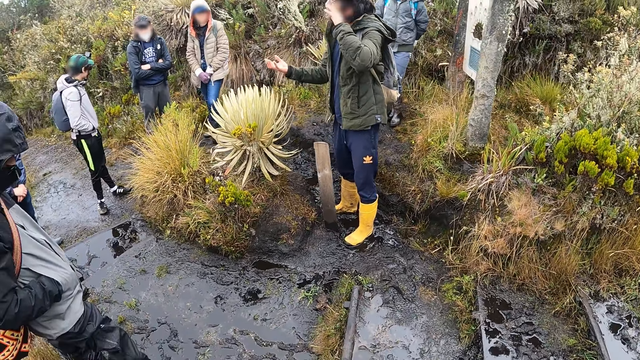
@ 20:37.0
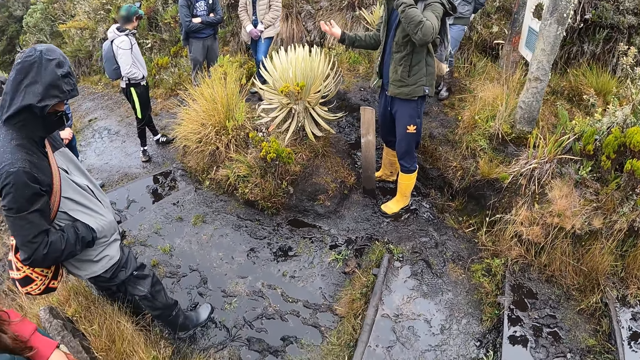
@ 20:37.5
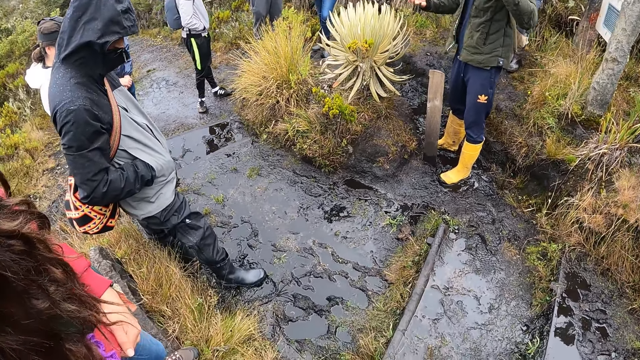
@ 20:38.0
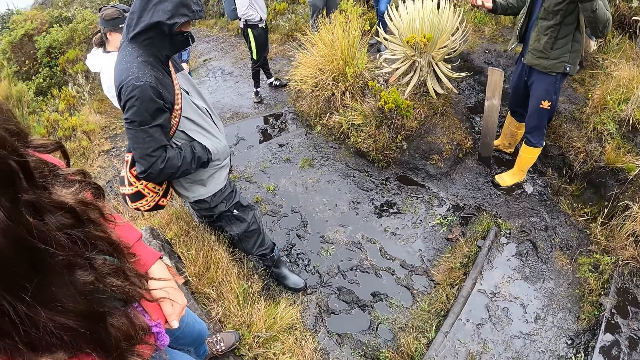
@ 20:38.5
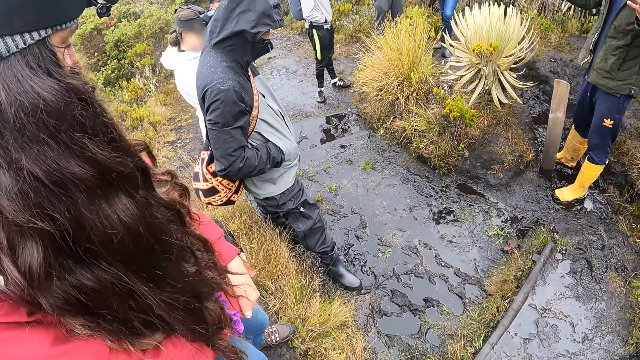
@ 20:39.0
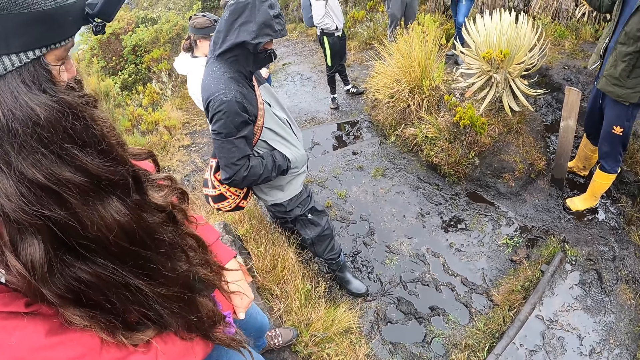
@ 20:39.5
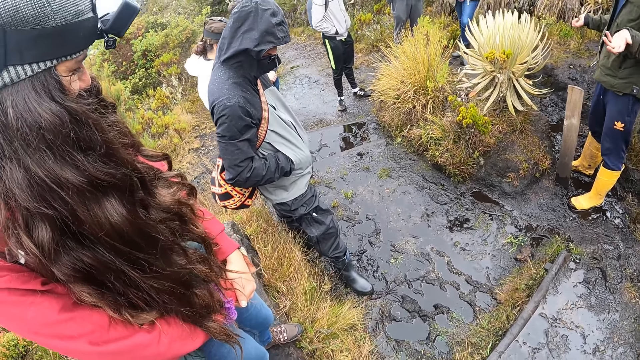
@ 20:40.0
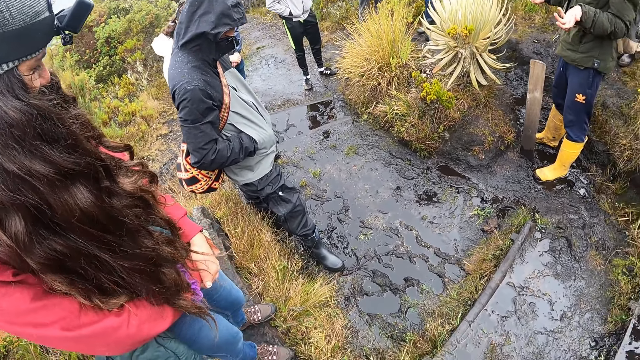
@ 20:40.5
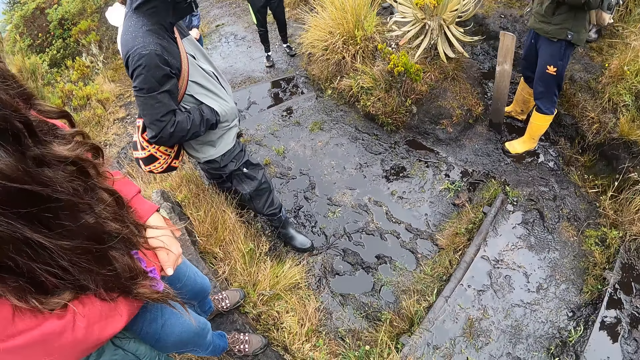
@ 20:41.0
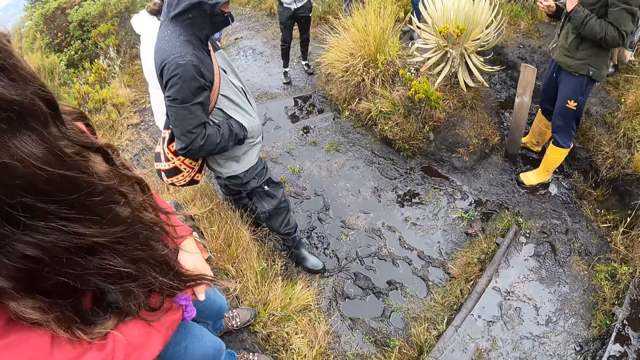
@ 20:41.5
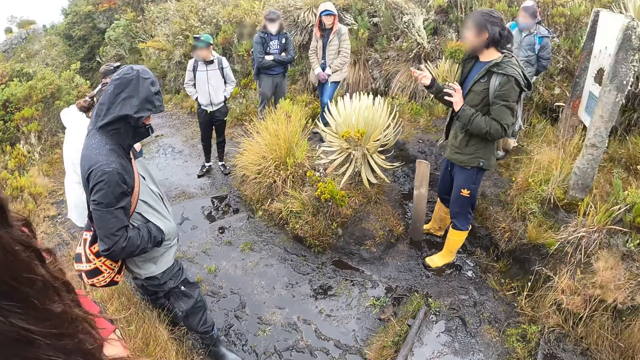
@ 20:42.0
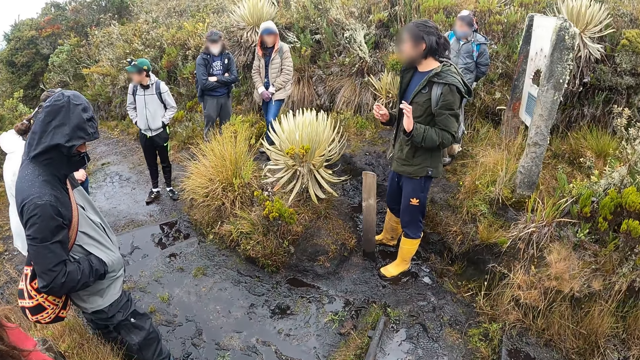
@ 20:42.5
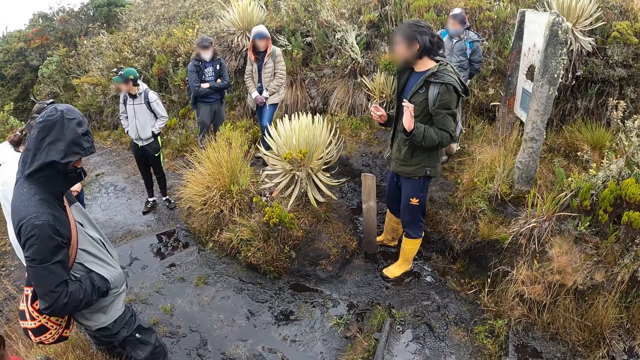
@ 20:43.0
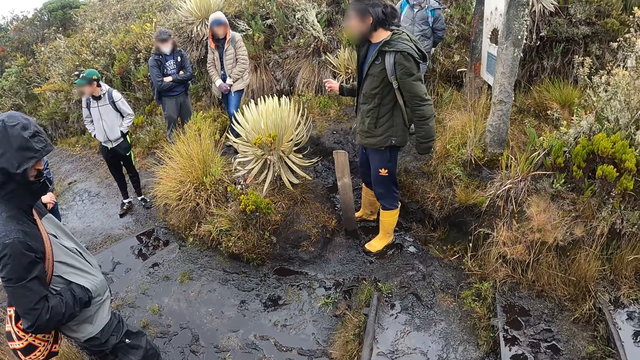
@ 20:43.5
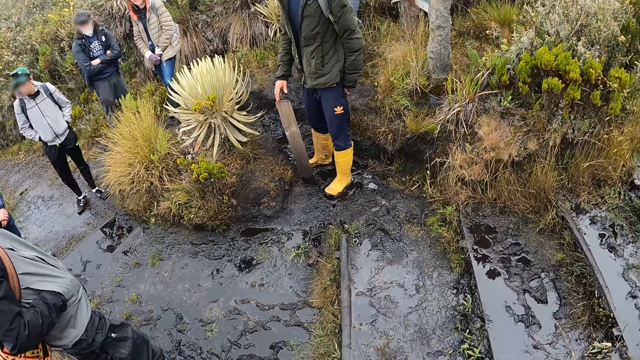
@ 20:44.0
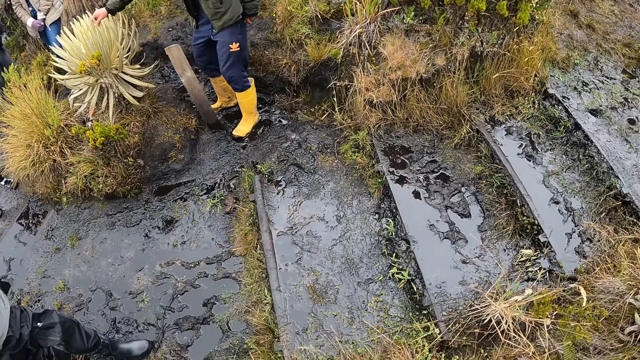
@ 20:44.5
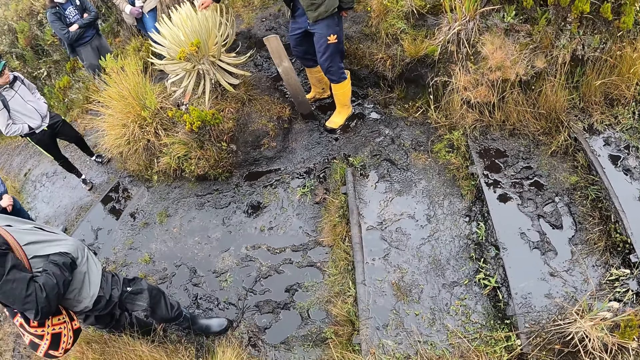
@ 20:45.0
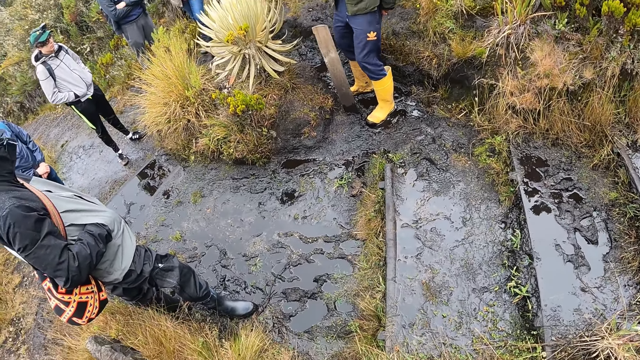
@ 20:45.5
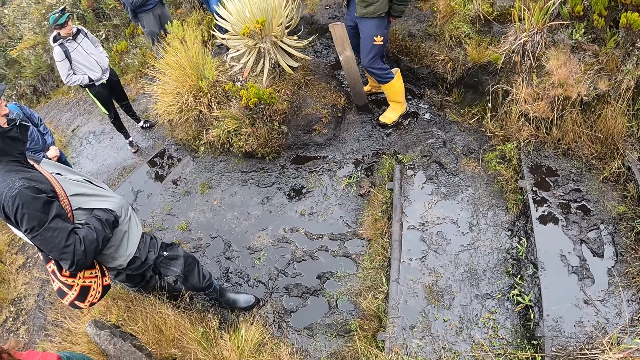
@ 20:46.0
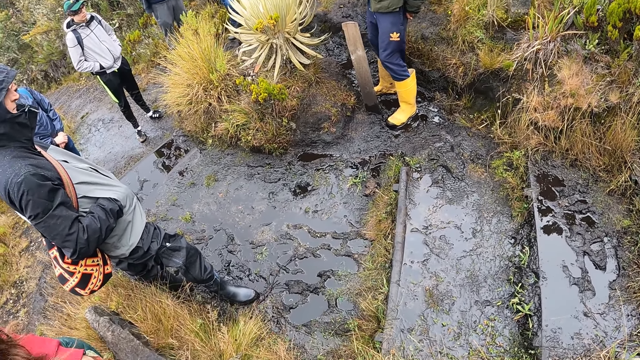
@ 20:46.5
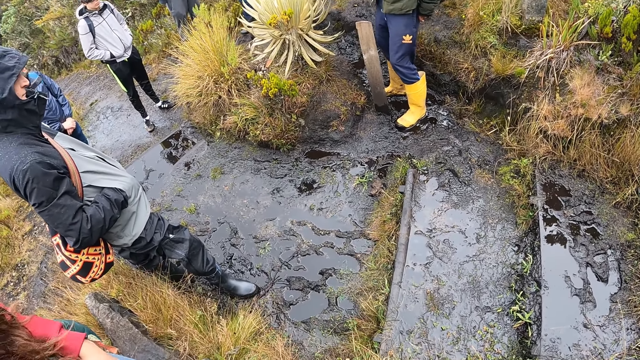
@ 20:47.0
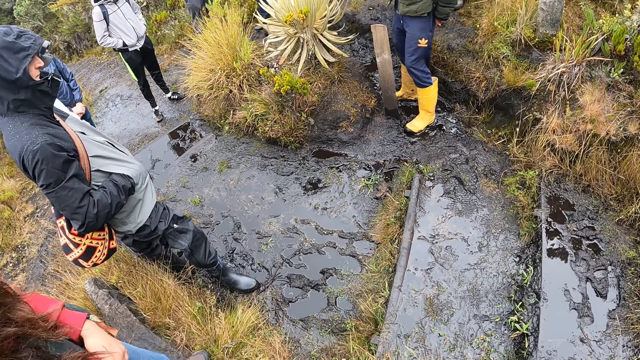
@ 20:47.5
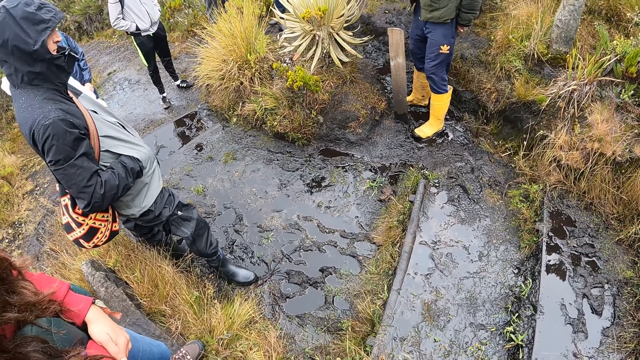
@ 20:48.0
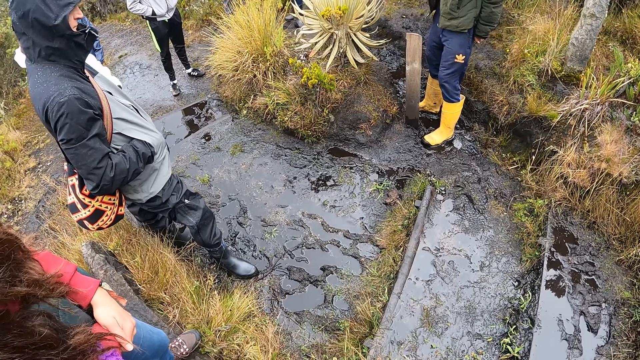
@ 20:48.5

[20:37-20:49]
The camera wearer looks around. A man interacts with friends.

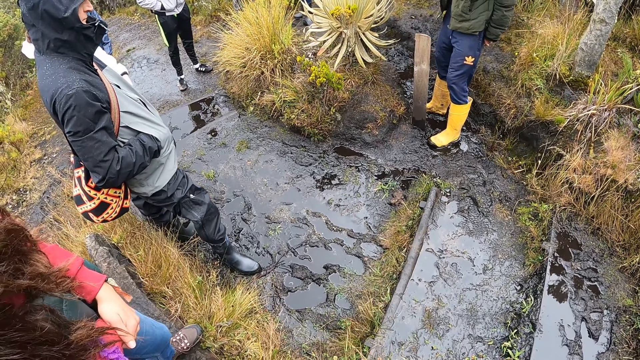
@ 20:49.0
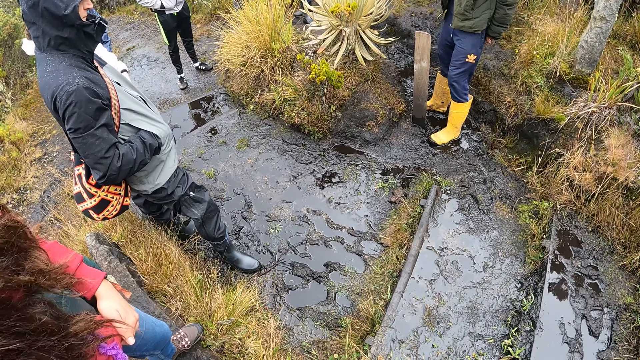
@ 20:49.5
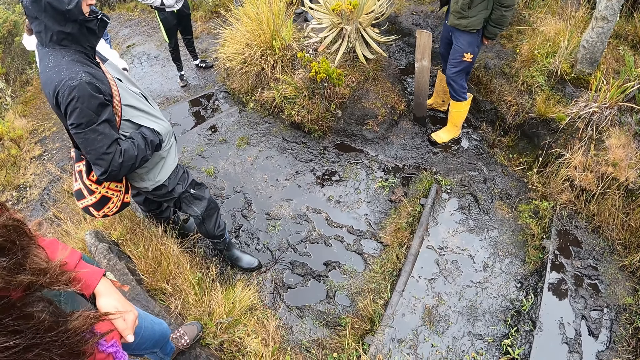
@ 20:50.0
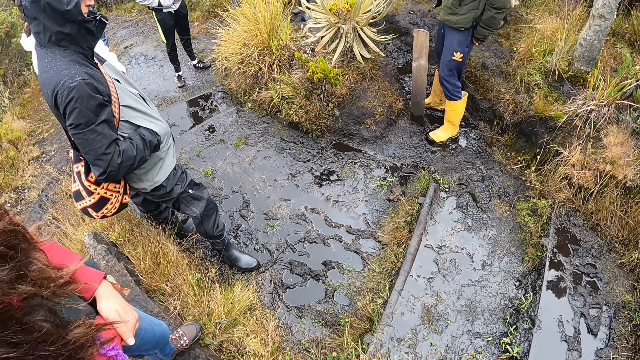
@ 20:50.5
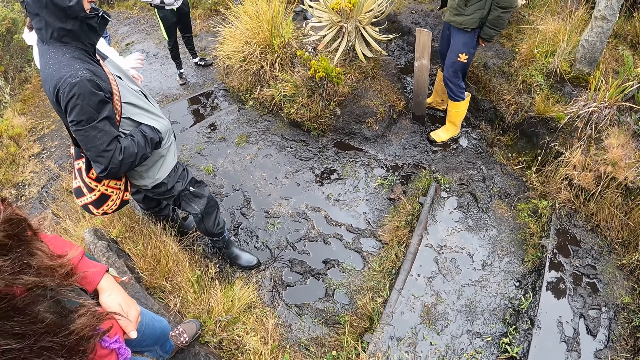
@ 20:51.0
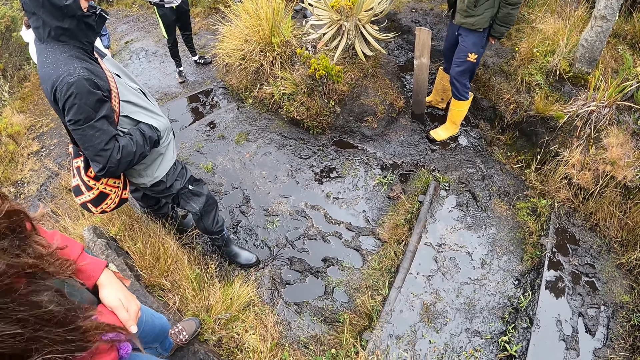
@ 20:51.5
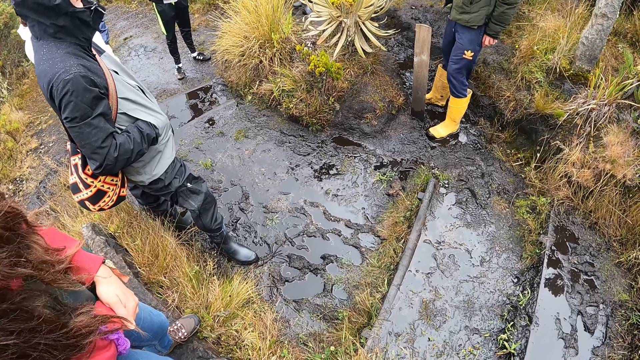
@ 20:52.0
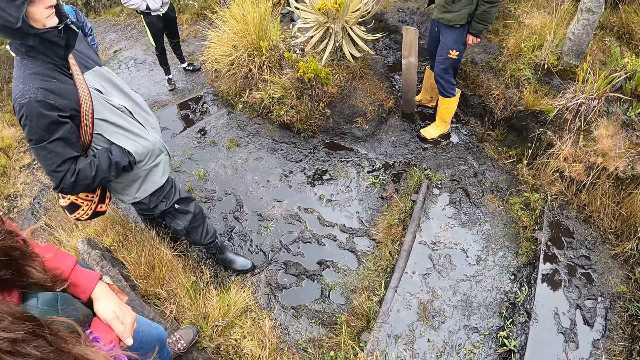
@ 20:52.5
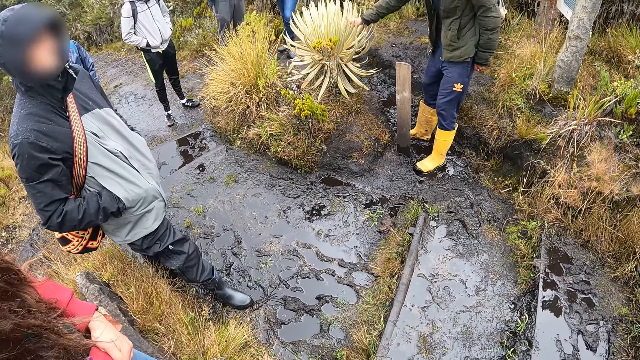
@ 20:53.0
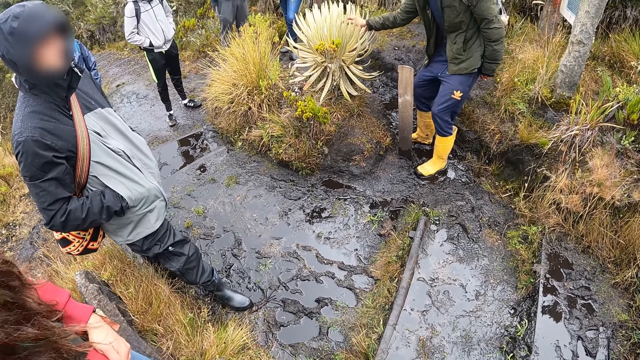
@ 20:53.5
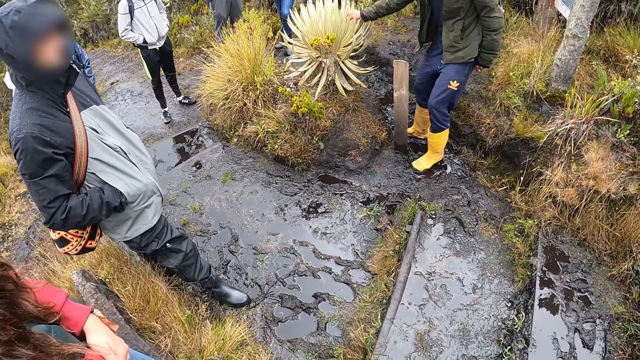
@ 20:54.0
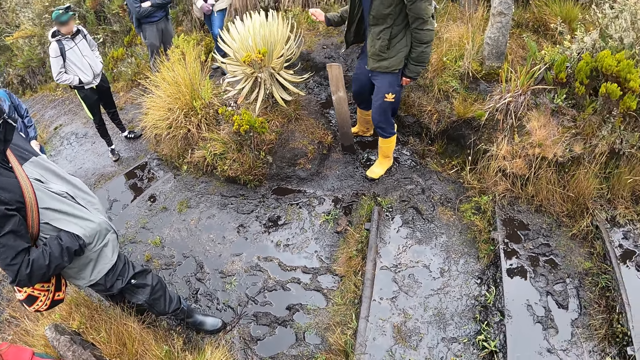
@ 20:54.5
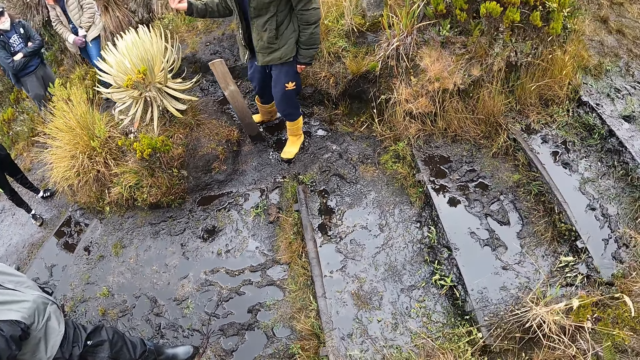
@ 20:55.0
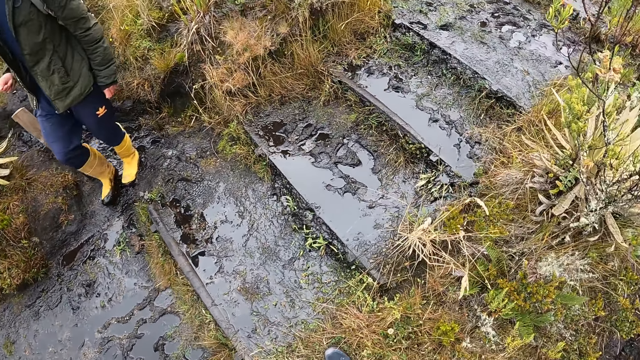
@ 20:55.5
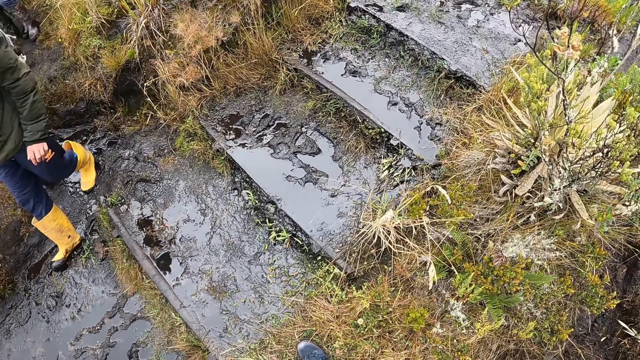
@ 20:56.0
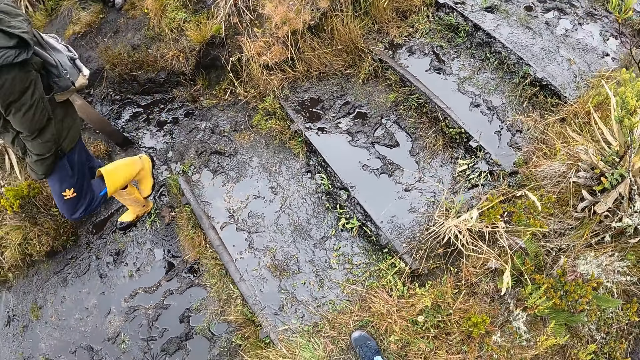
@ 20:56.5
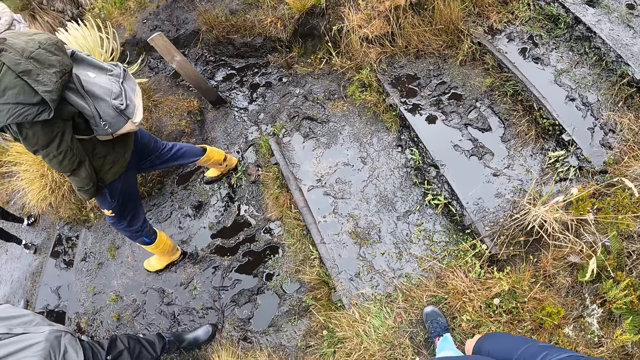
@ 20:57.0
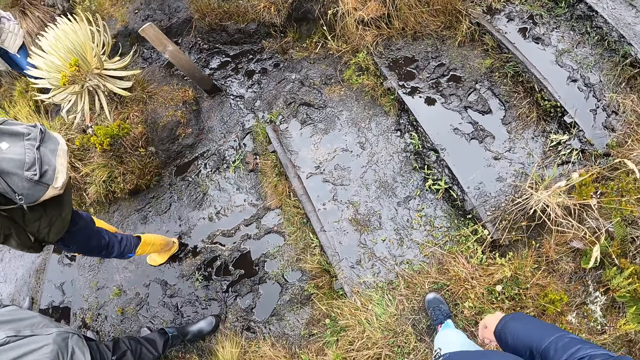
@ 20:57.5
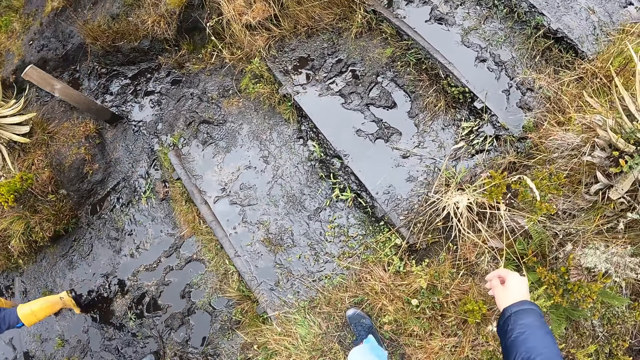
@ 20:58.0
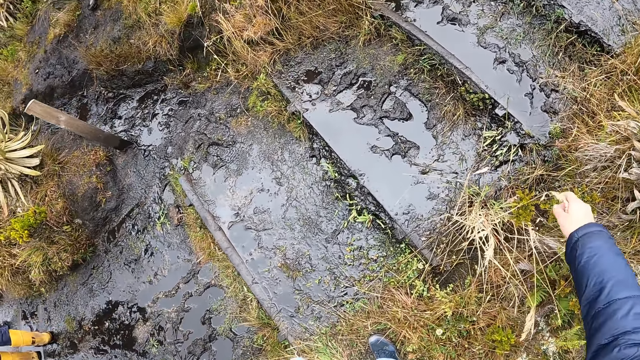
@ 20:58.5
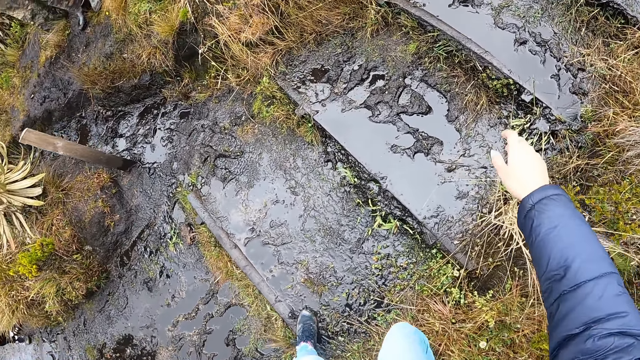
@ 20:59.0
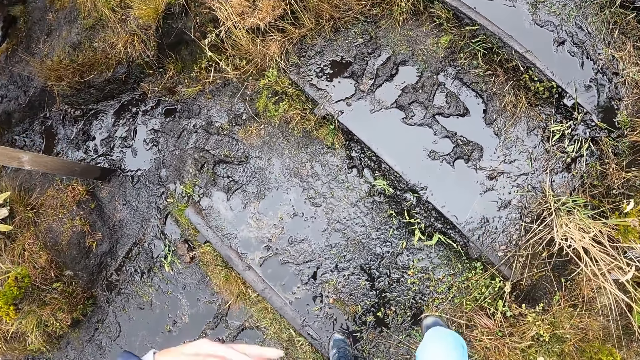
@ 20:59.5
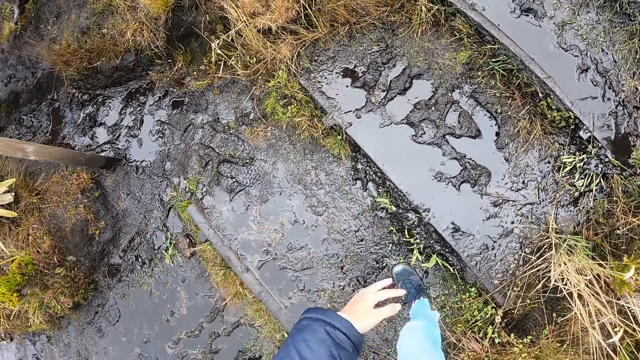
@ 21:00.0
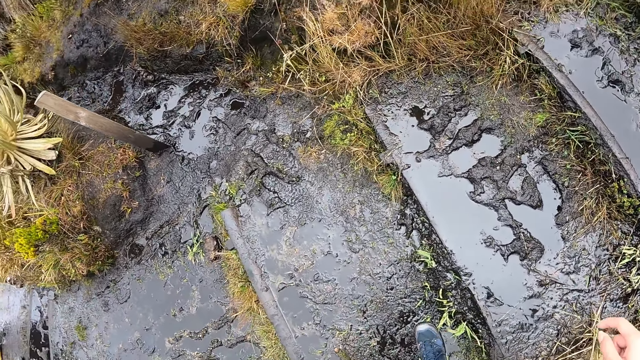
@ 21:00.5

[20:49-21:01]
The man touches the plant with his right hand. The man walks.
